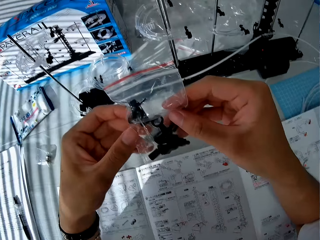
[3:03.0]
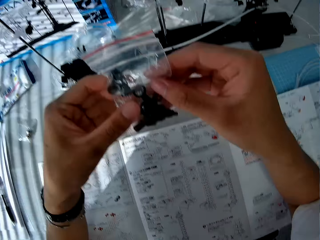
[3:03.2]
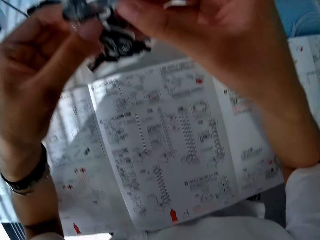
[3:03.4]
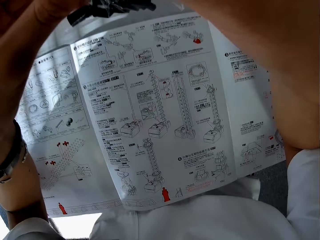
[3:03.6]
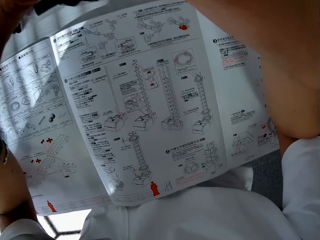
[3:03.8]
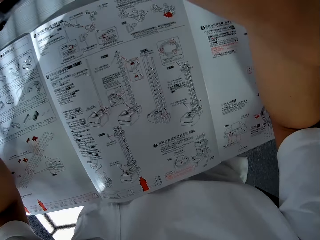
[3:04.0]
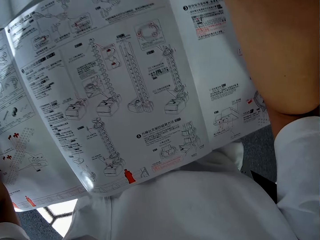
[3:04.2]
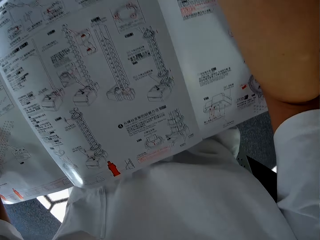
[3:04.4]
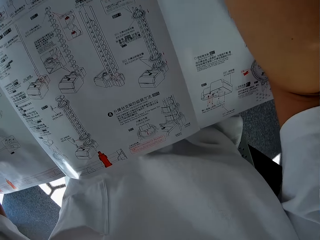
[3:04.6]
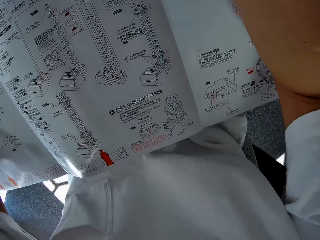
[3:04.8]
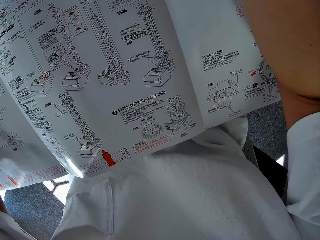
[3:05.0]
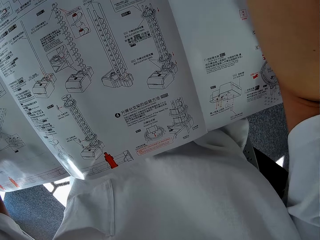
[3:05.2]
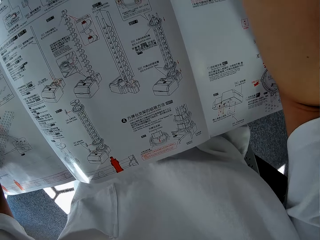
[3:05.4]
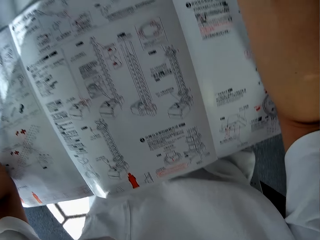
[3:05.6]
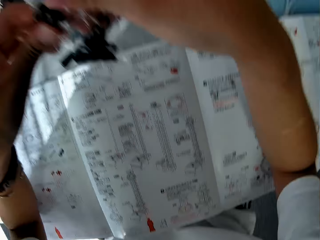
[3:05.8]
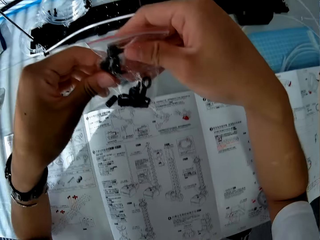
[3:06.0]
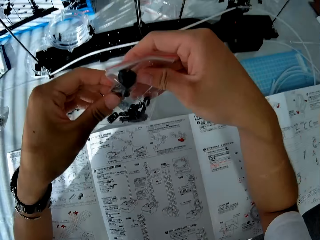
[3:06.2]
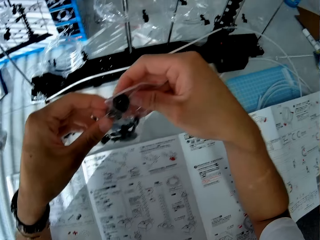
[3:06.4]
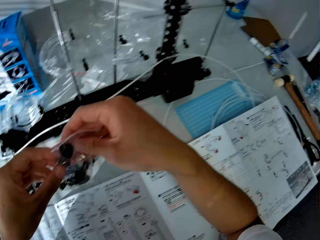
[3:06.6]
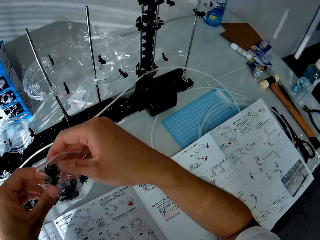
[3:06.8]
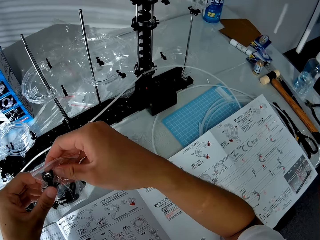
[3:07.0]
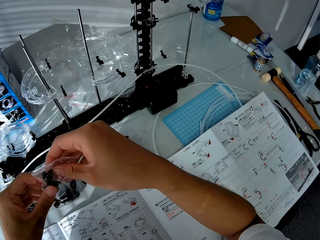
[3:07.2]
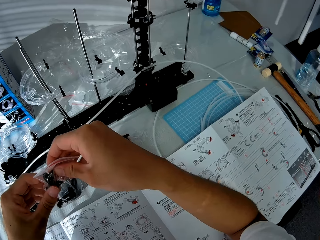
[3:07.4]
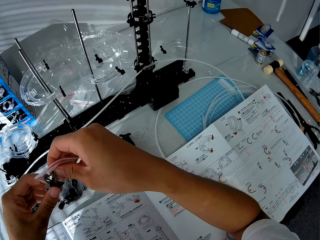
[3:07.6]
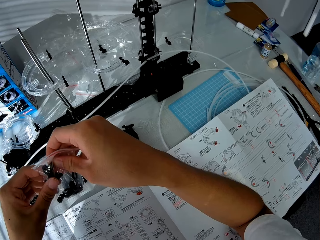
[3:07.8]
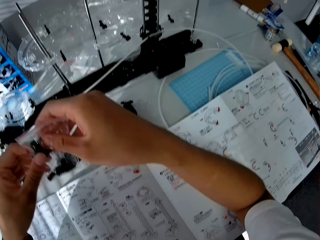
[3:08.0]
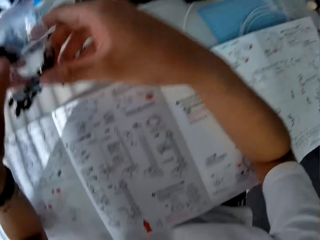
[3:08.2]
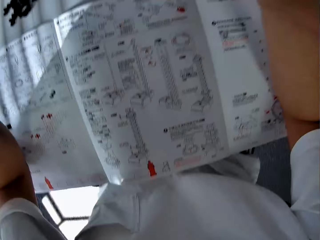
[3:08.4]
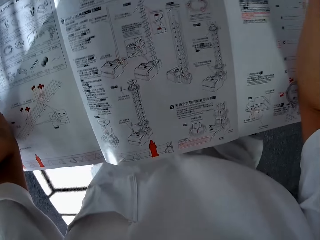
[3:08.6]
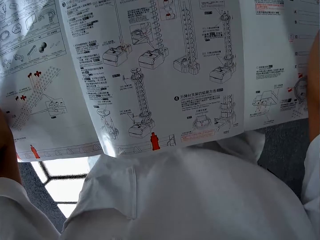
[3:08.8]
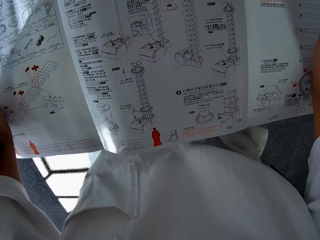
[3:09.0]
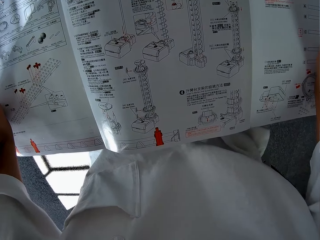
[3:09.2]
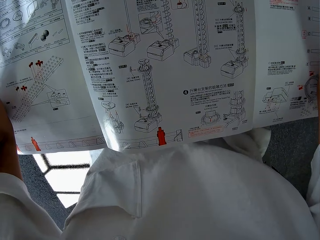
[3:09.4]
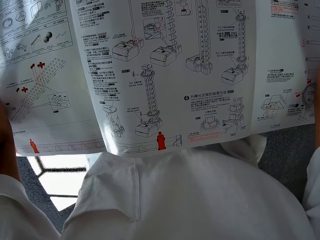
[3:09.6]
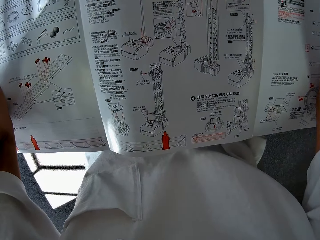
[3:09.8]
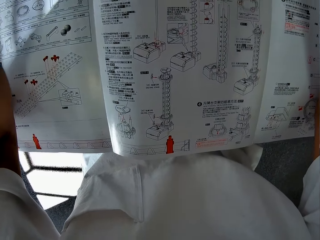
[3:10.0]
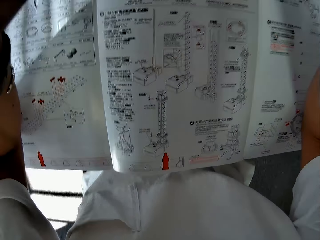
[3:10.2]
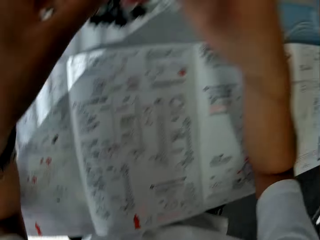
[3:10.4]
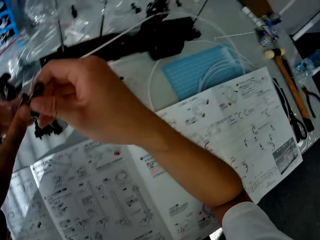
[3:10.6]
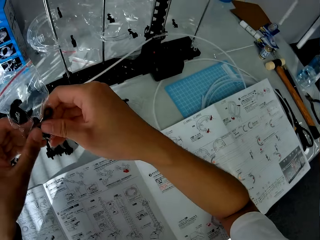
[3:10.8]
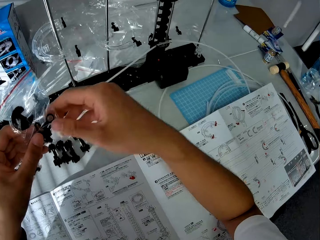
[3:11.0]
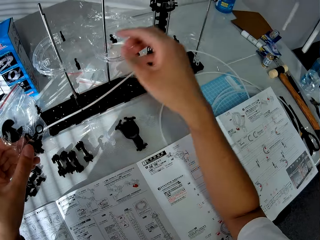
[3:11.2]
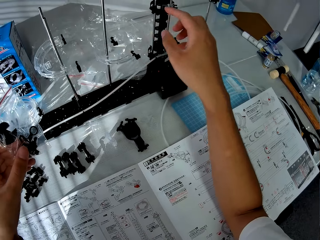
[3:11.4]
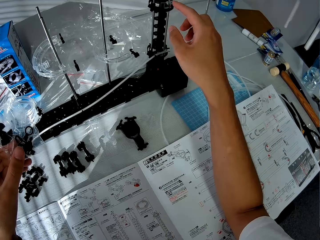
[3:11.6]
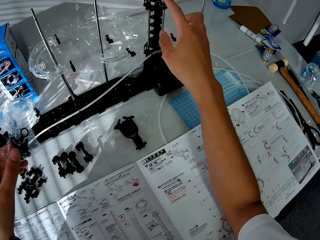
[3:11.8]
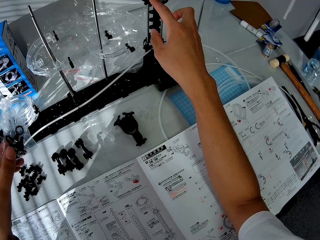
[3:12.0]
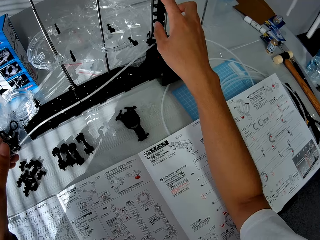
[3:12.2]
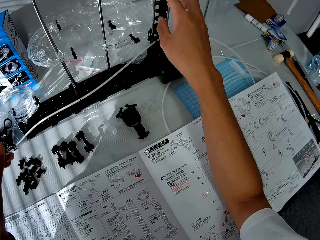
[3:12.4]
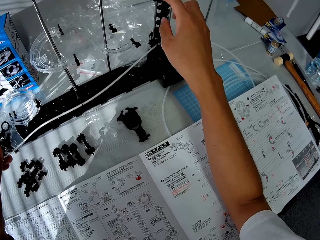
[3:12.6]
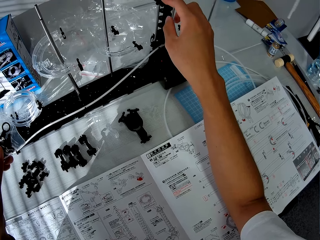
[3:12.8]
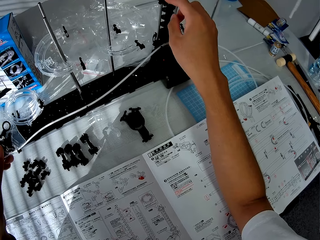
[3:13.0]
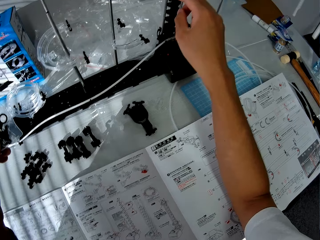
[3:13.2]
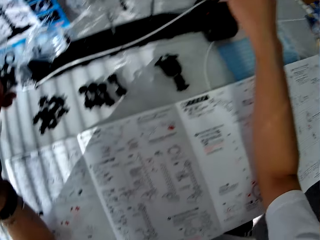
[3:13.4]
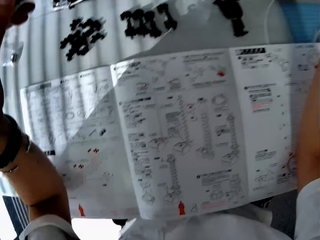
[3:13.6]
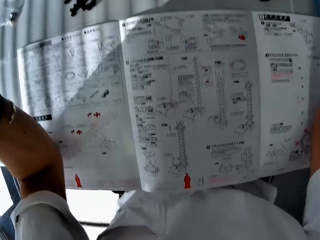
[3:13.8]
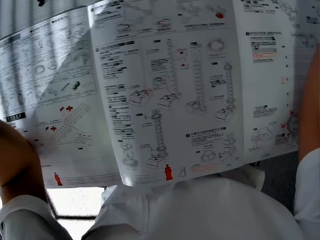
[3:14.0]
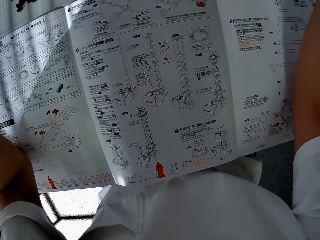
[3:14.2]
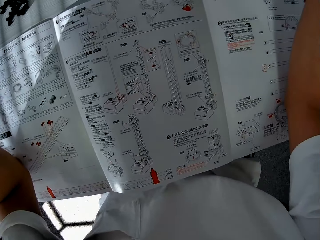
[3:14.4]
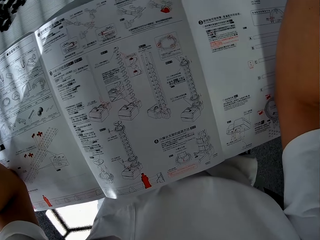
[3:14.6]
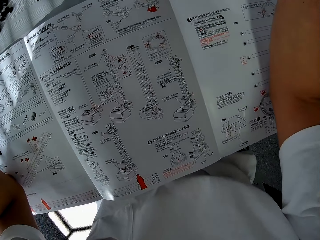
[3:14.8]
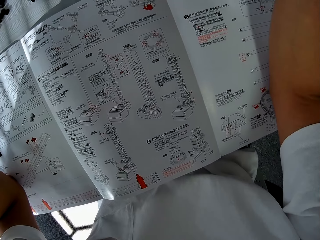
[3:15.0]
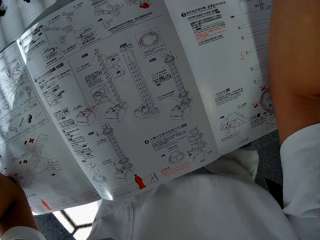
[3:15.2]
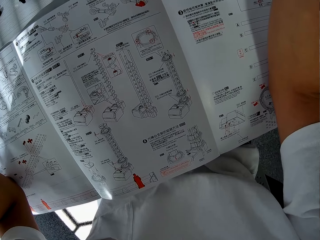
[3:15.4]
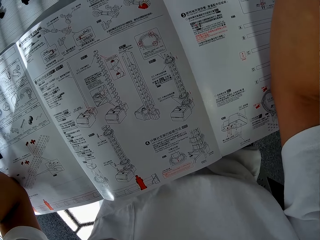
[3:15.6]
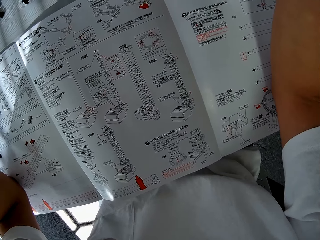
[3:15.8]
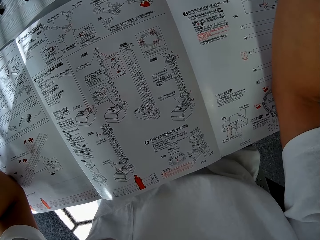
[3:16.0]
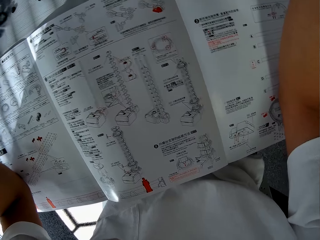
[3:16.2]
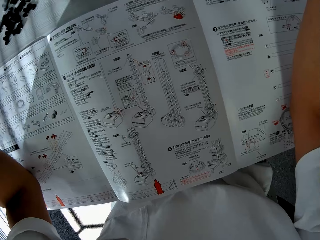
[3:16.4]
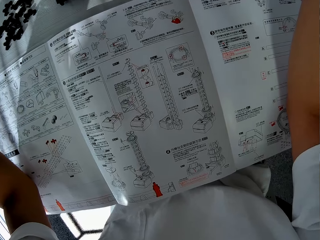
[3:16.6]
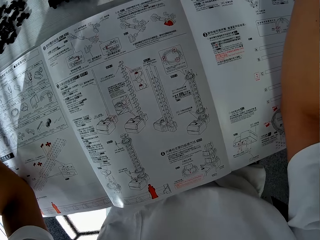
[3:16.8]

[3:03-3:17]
The camera wearer examines the manual. He looks at the mechanical model. He touches the mechanical model with his right hand. He examines the manual.

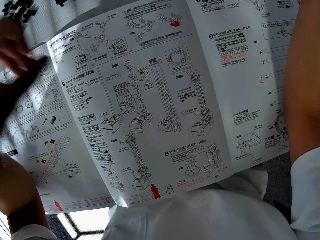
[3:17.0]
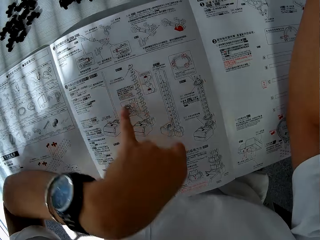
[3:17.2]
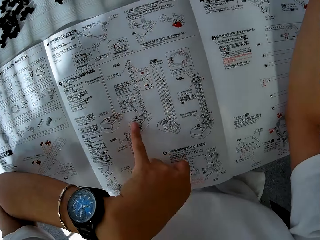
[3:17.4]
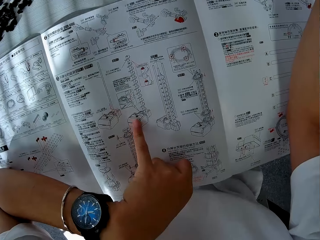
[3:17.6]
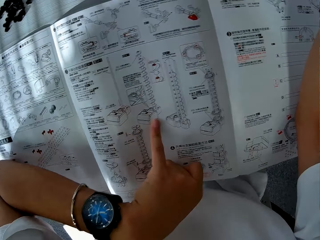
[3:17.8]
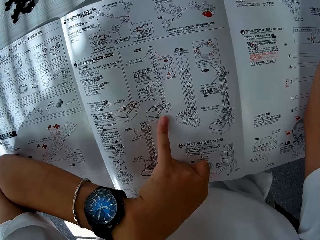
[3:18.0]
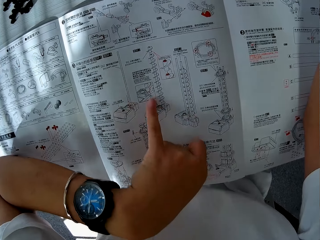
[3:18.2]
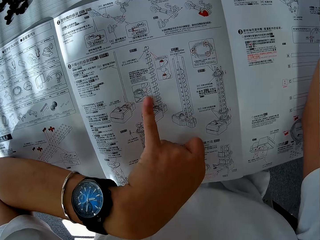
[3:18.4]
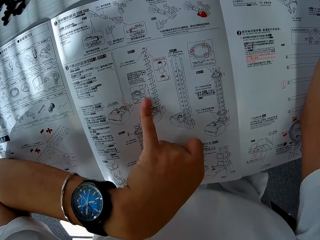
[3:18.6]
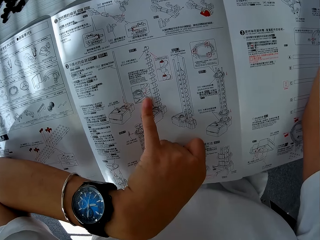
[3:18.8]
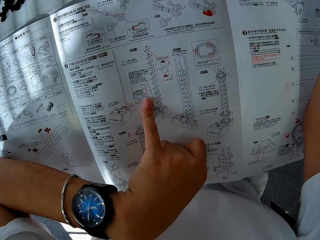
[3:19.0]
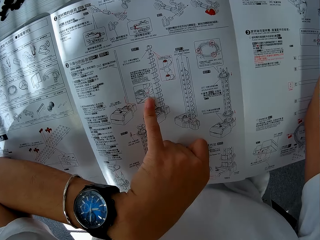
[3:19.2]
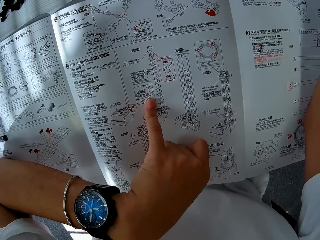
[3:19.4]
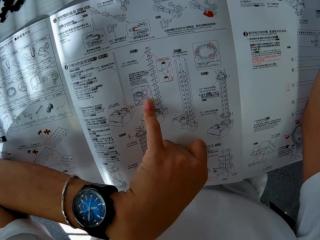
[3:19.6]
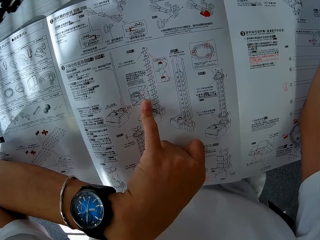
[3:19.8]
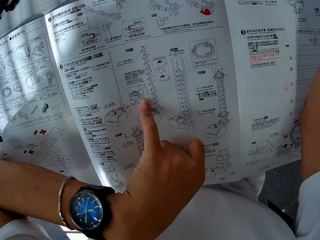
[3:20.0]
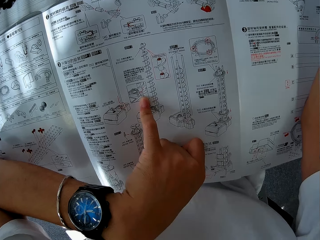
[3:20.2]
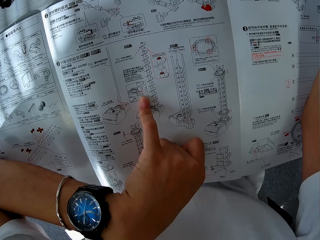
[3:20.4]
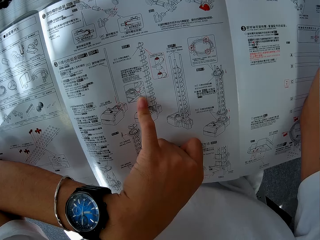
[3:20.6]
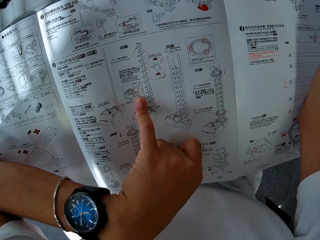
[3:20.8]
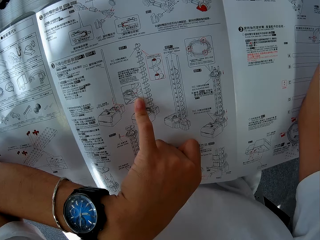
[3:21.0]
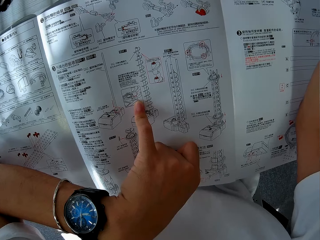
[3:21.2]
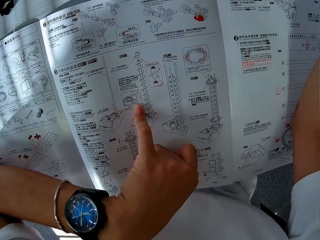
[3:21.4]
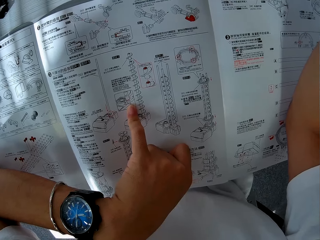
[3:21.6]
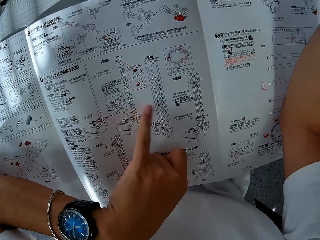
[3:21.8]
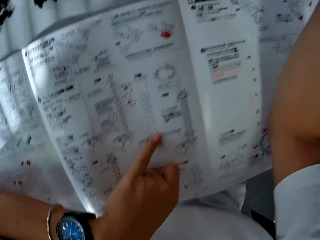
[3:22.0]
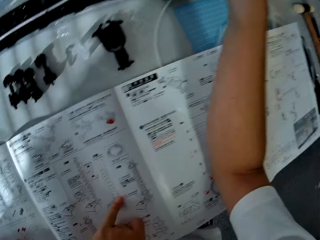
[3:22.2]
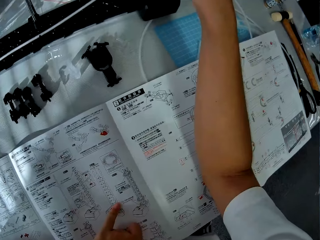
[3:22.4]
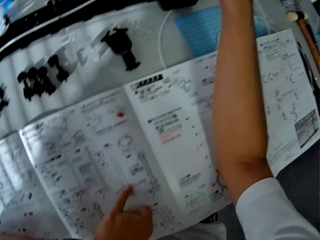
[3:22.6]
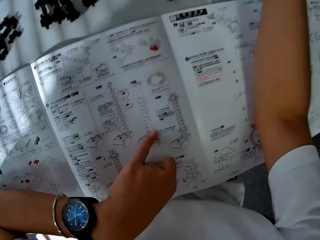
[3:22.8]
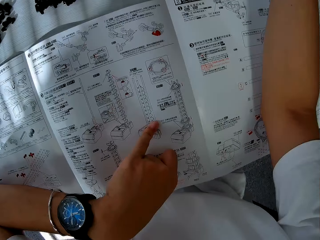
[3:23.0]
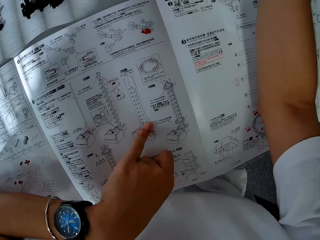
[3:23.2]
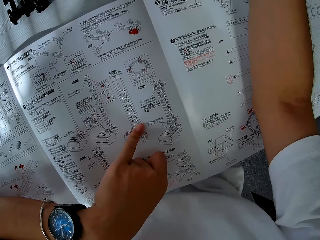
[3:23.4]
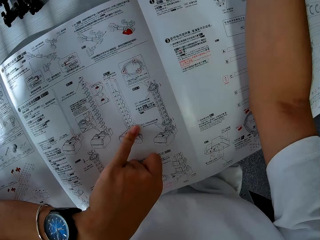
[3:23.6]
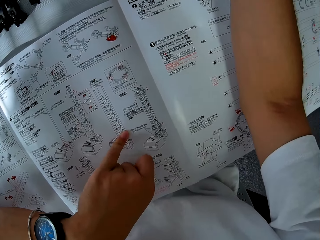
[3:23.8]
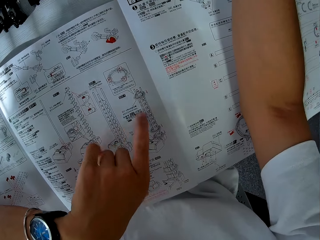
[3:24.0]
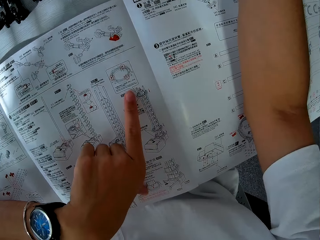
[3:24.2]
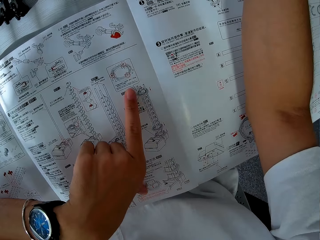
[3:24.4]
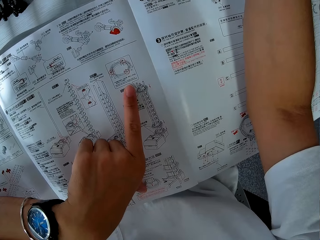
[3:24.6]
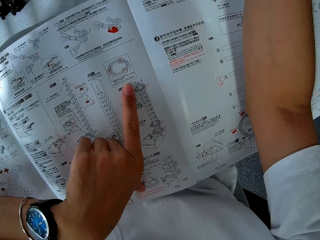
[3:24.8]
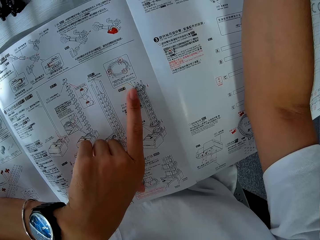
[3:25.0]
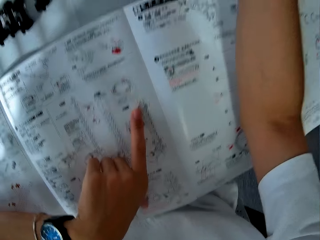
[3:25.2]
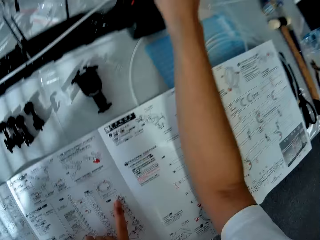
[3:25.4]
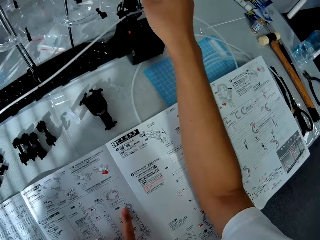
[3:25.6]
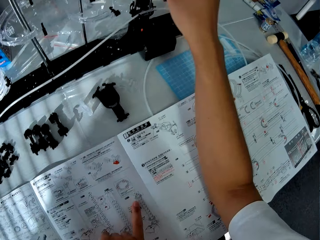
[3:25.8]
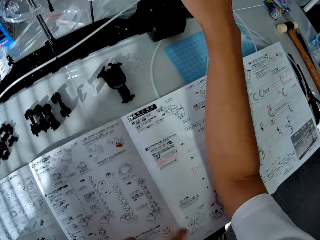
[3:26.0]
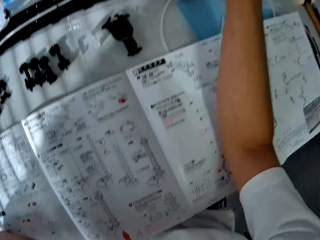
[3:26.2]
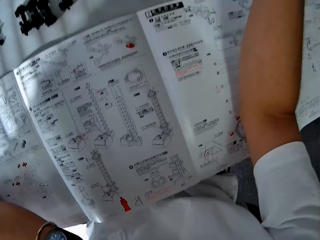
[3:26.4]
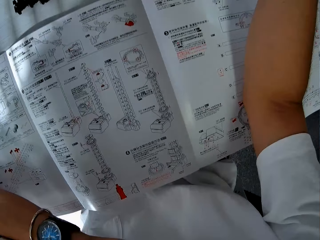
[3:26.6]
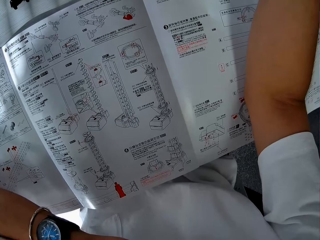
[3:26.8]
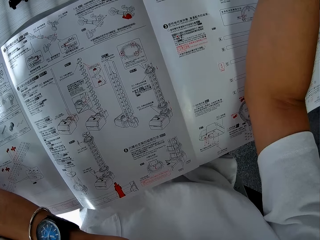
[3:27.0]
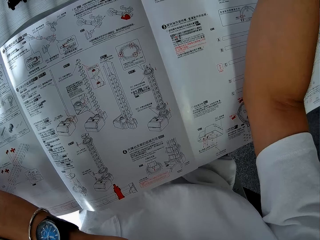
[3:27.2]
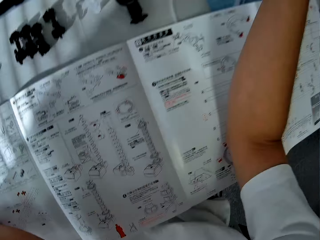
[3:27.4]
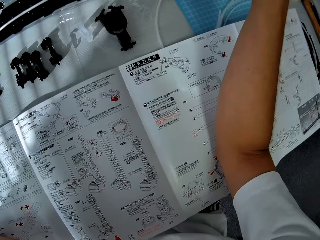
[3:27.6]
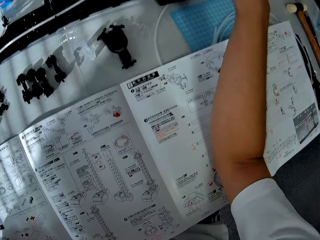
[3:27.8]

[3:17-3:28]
The camera wearer points at the booklet with a small finger. They point at the booklet.
